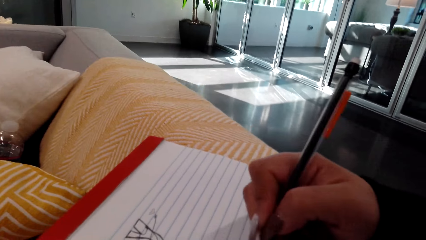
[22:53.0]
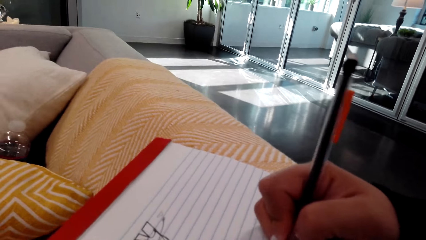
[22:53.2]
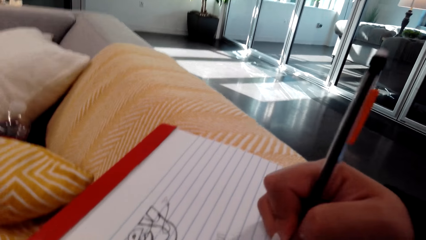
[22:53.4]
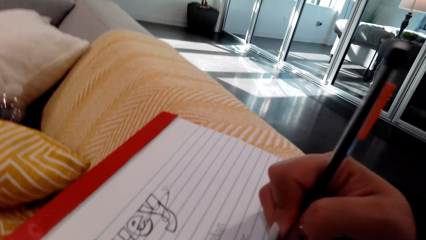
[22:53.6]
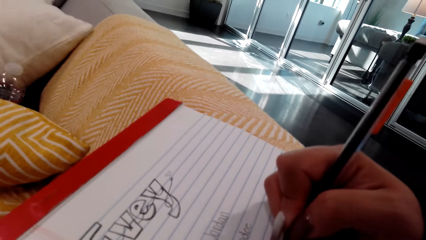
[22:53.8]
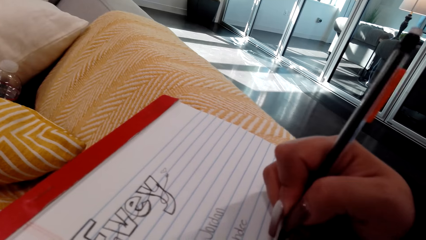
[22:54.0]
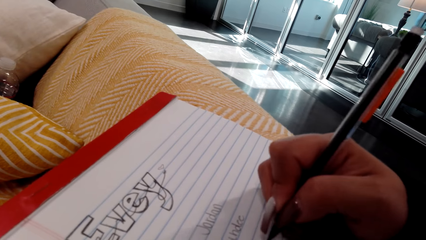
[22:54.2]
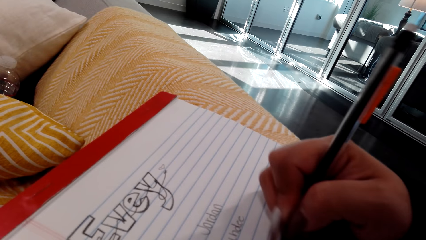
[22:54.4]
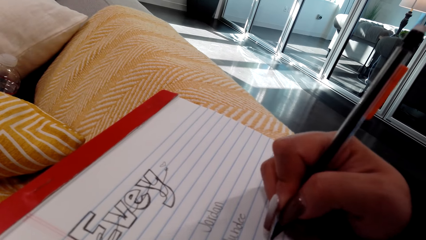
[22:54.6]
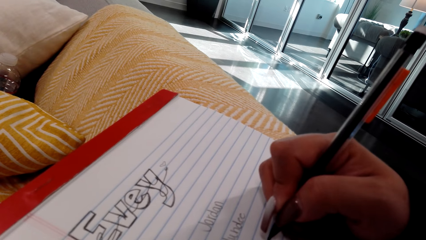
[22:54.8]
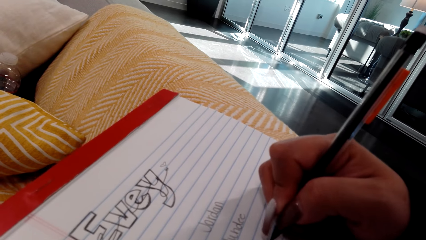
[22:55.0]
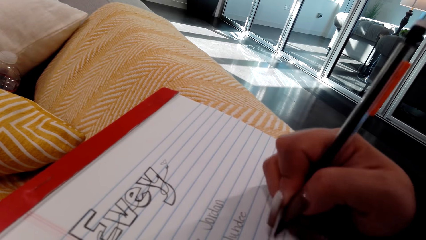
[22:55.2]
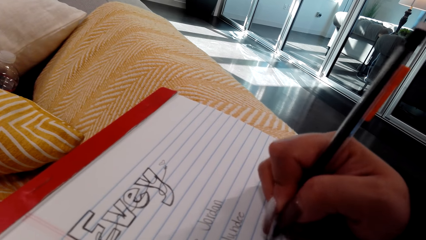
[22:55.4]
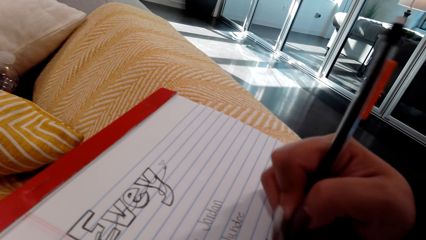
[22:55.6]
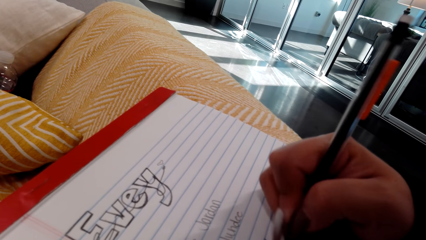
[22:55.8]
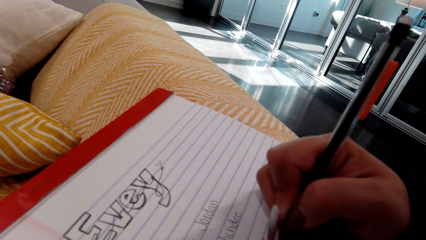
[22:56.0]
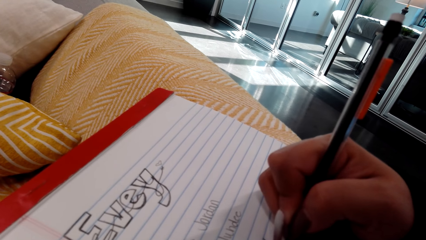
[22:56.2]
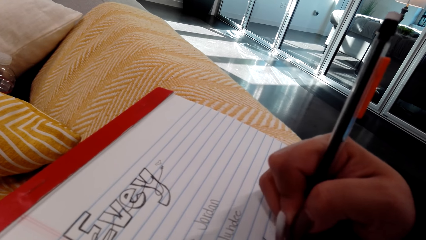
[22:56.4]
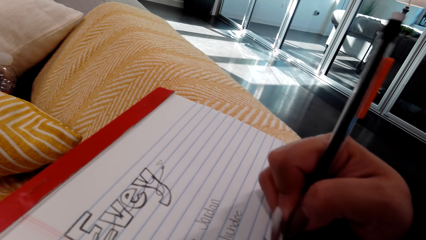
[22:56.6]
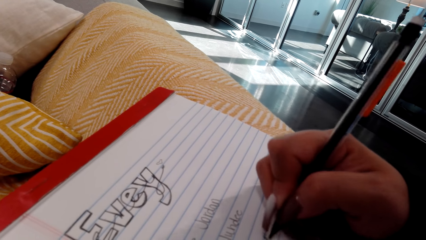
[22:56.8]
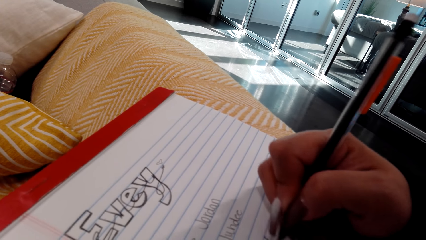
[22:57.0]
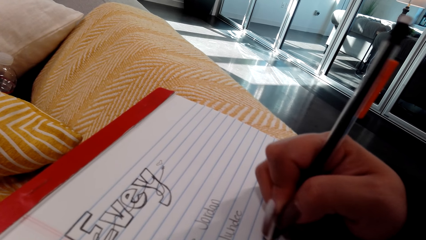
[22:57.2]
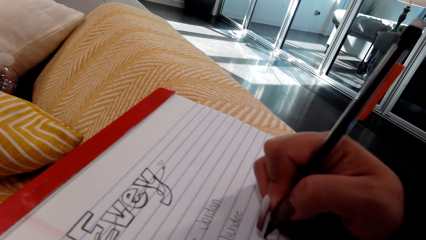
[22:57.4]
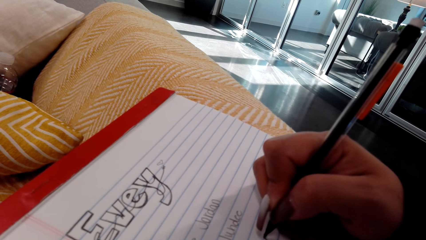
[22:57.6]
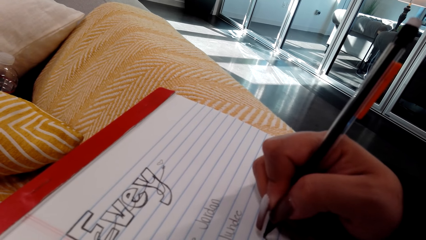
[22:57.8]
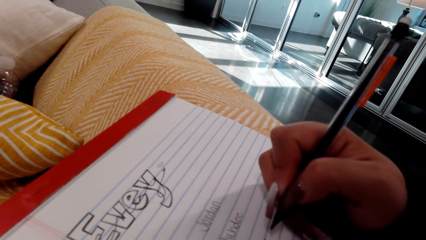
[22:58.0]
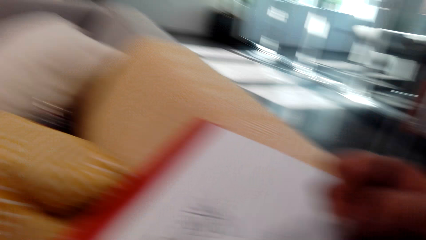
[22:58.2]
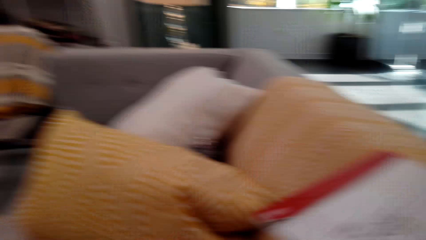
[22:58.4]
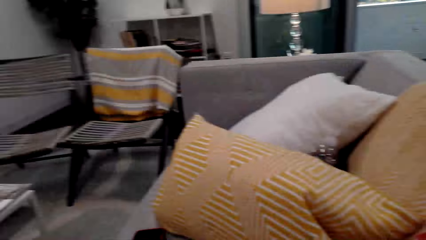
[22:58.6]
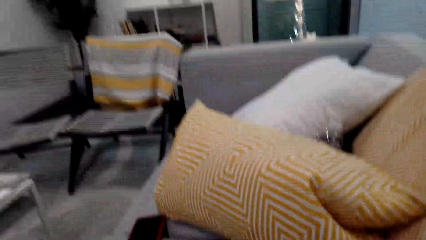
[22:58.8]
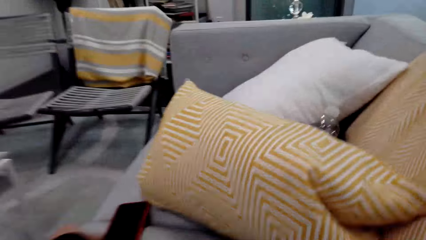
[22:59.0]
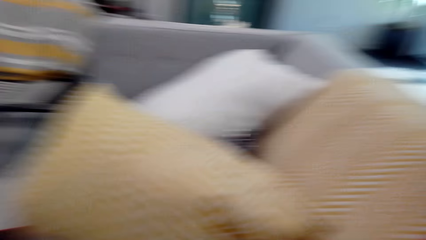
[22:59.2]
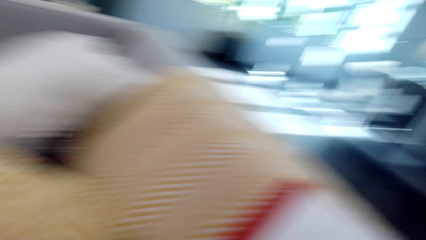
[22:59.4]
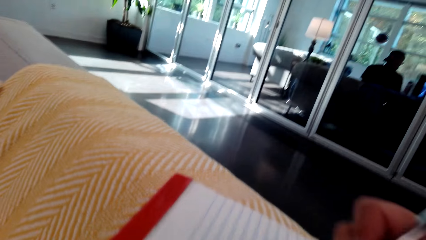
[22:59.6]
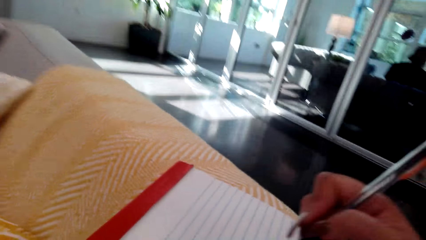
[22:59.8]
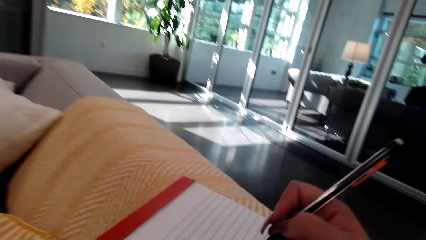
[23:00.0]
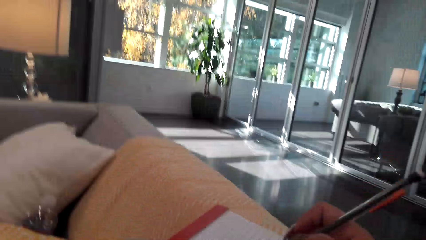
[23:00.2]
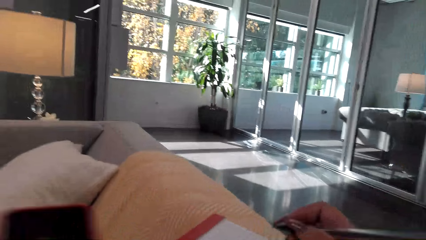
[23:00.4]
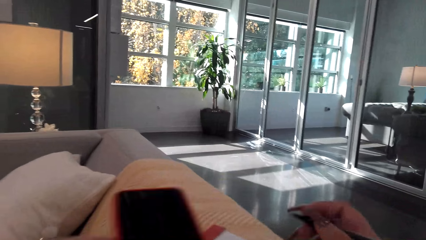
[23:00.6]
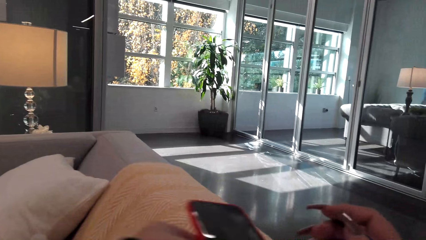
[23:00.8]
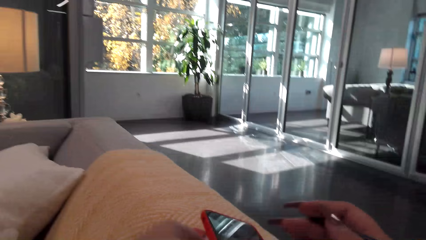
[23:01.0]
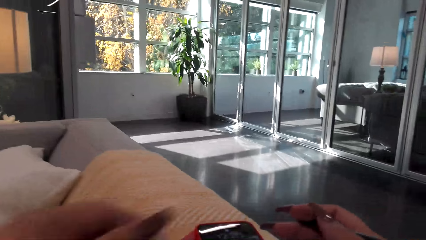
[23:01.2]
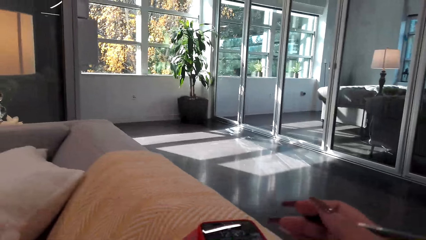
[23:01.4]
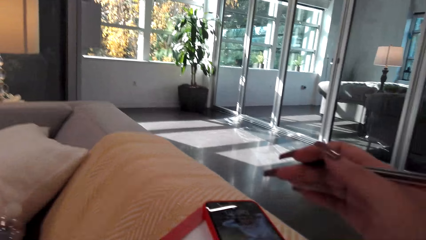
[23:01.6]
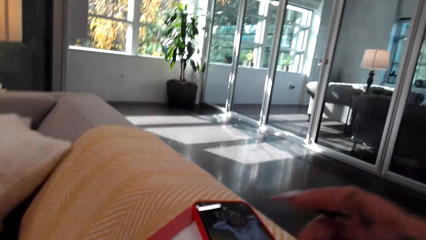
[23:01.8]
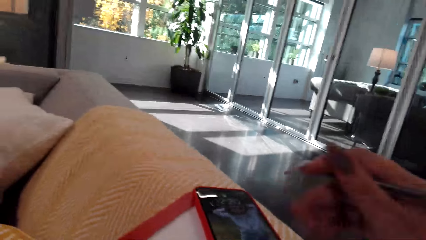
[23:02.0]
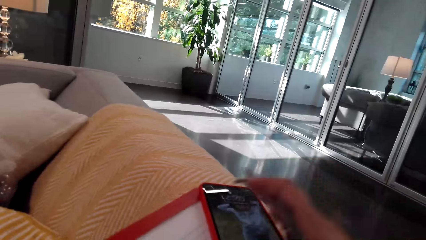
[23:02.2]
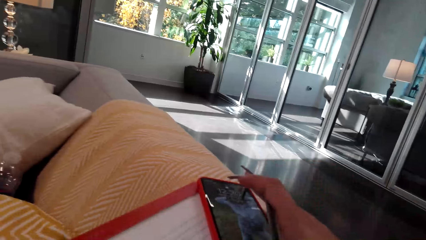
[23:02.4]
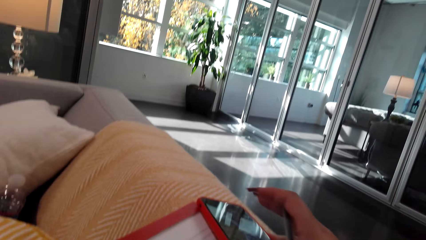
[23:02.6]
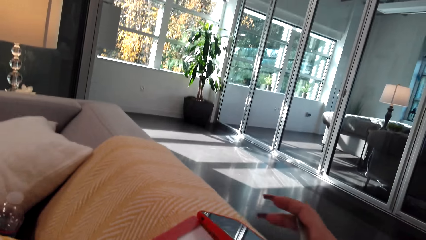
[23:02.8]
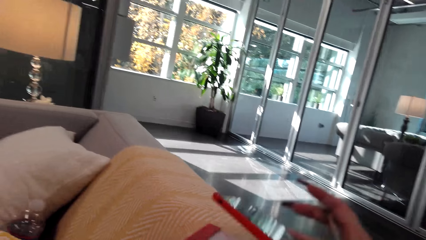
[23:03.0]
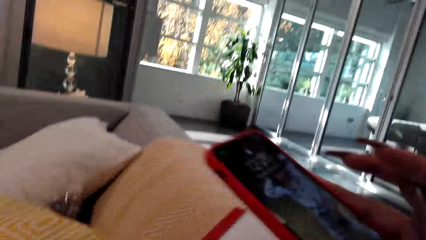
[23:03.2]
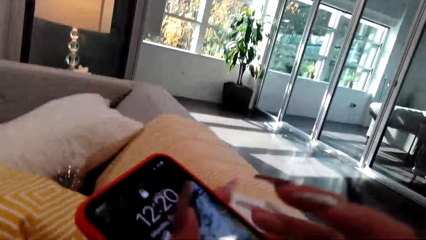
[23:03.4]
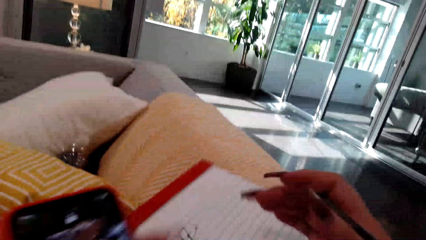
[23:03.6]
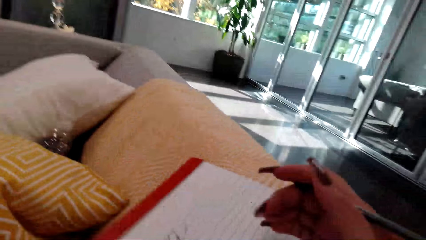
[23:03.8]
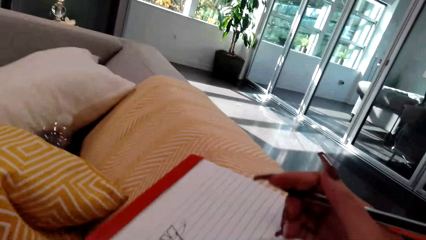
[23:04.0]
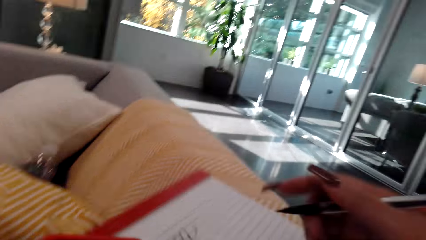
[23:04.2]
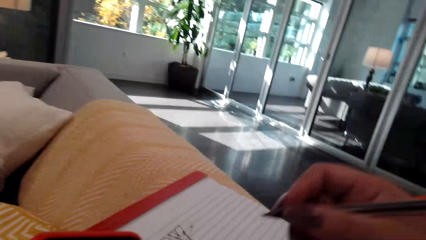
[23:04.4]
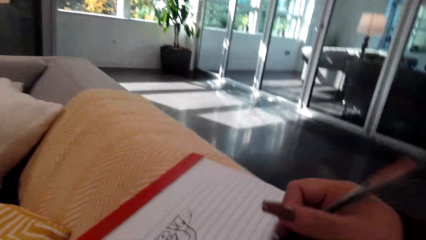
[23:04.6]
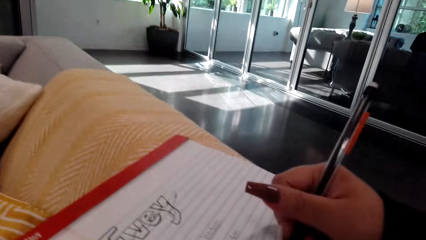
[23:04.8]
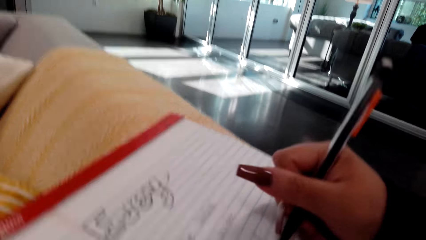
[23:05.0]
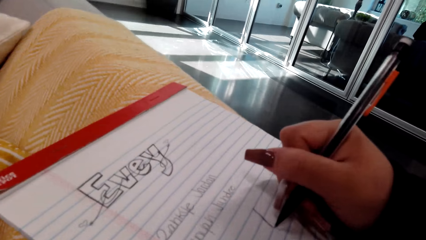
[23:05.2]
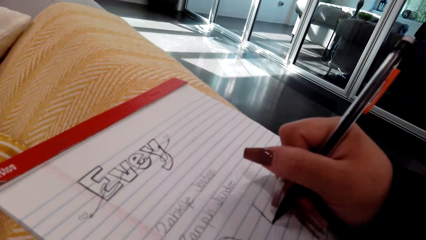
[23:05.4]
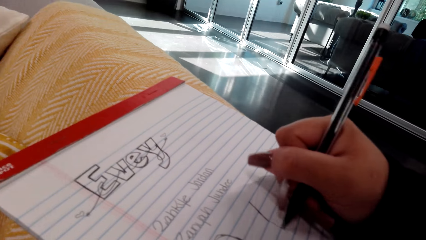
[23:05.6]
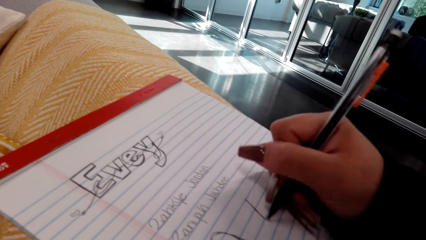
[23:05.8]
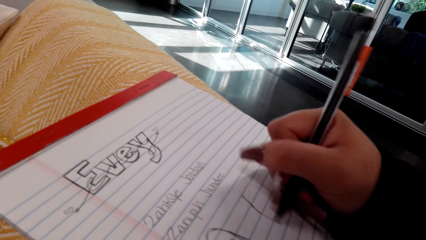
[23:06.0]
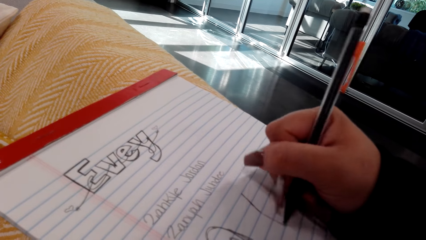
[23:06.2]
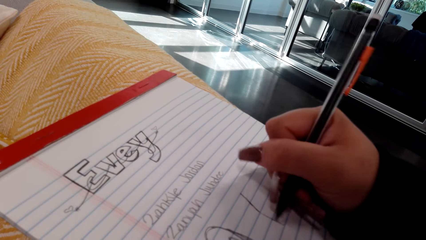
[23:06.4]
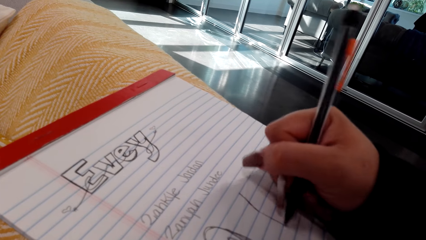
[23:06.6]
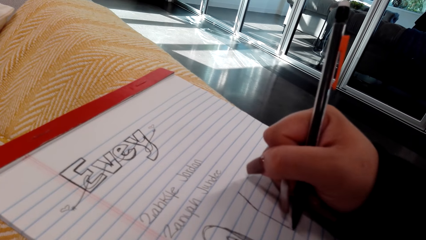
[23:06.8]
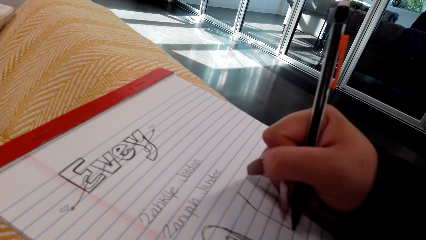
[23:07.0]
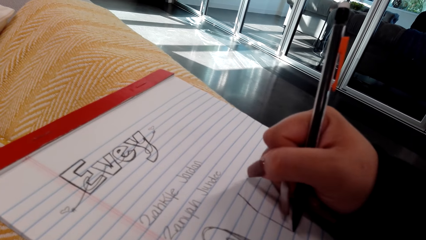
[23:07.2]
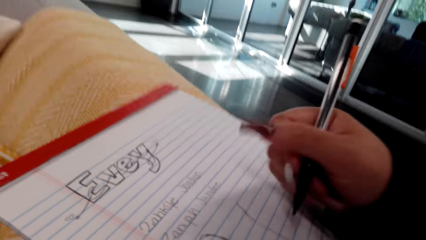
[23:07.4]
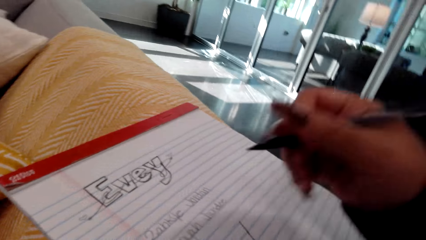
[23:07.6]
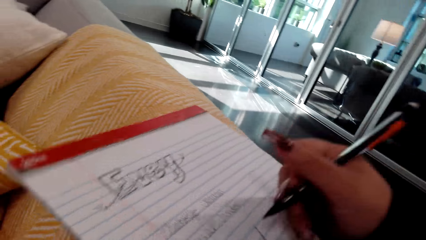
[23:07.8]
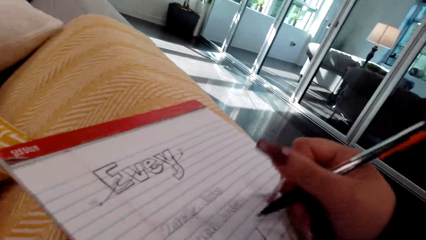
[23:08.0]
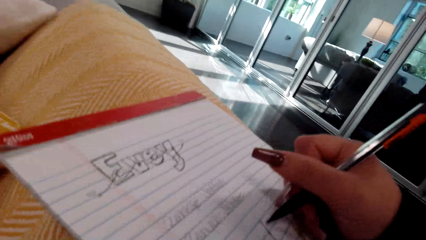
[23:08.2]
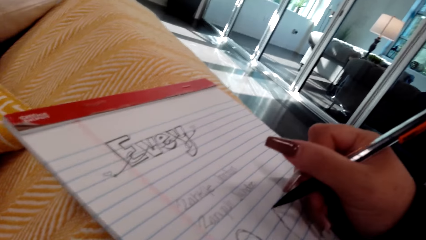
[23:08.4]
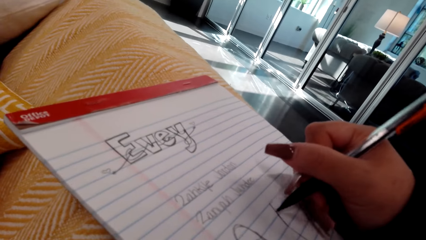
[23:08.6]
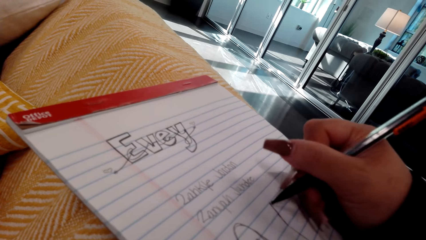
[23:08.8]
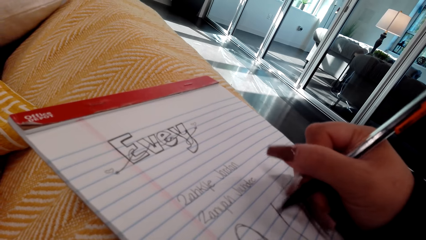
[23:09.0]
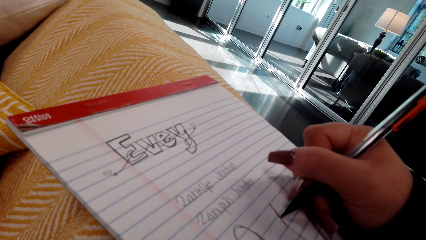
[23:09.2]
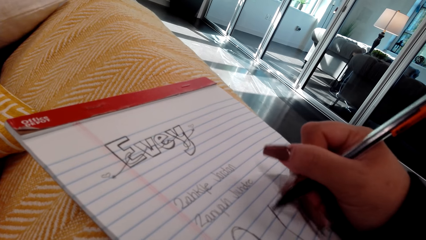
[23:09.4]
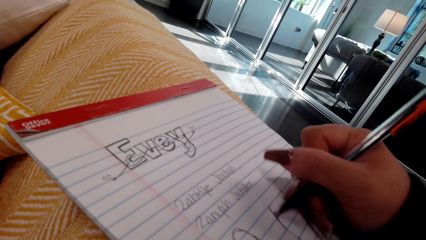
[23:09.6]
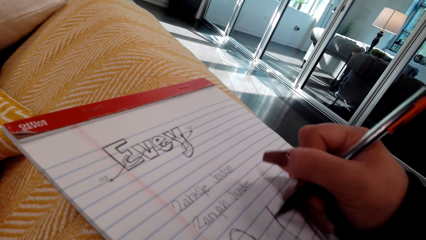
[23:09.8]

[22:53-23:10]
The camera wearer looks at the pillow. They hold the phone. They place the phone on the book. They remove the phone on top of the book. They hold the pen. They draw on the book.
